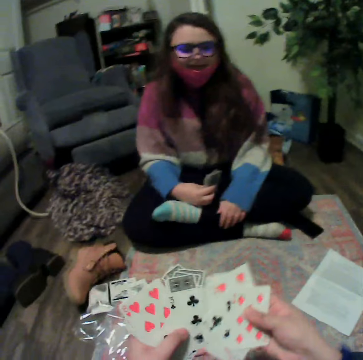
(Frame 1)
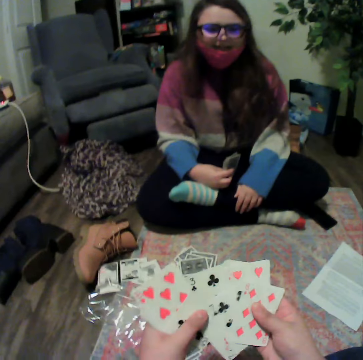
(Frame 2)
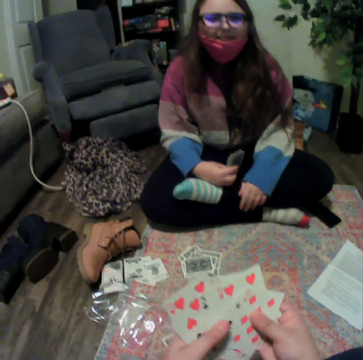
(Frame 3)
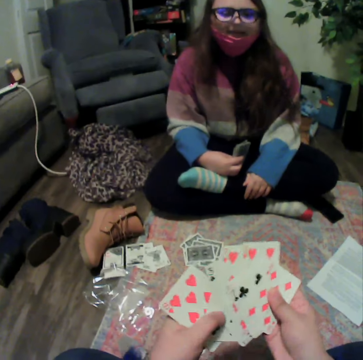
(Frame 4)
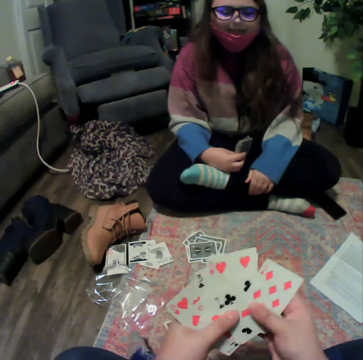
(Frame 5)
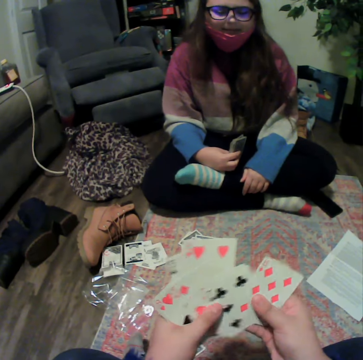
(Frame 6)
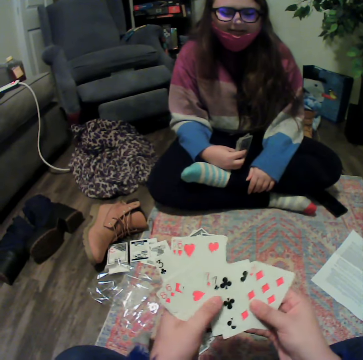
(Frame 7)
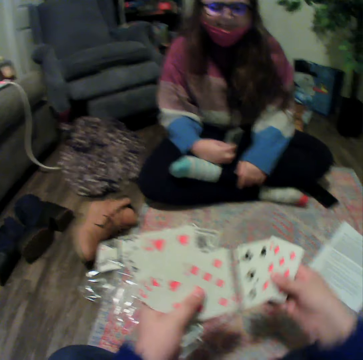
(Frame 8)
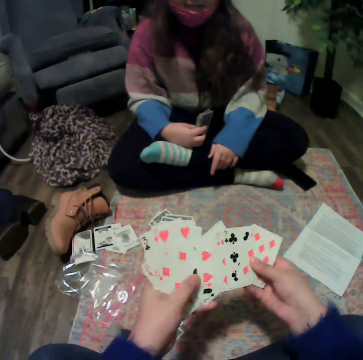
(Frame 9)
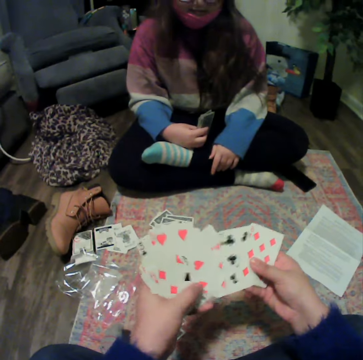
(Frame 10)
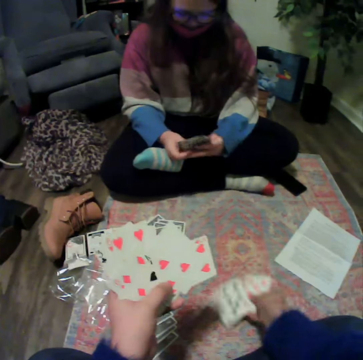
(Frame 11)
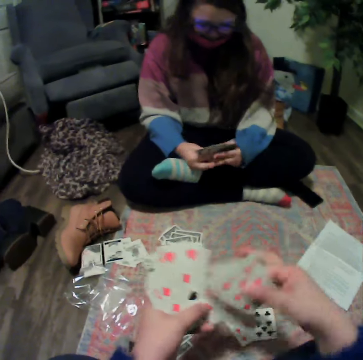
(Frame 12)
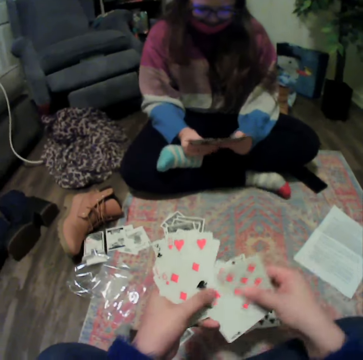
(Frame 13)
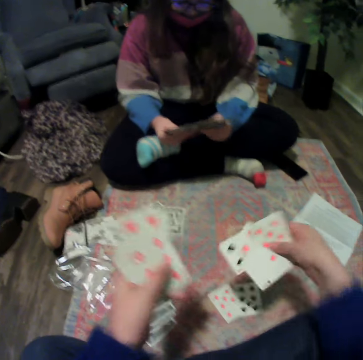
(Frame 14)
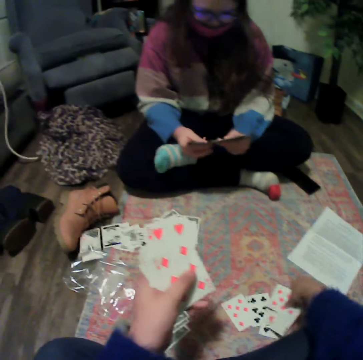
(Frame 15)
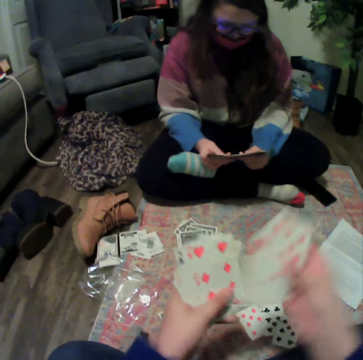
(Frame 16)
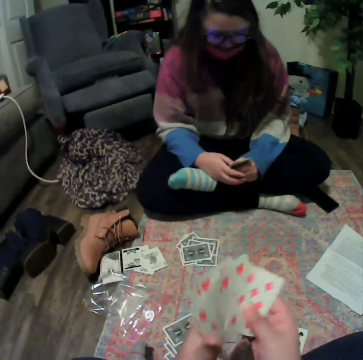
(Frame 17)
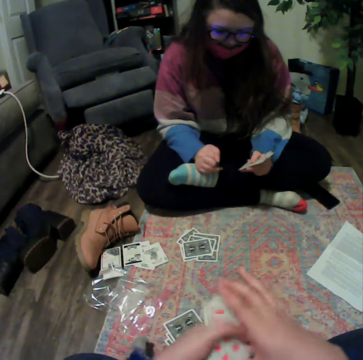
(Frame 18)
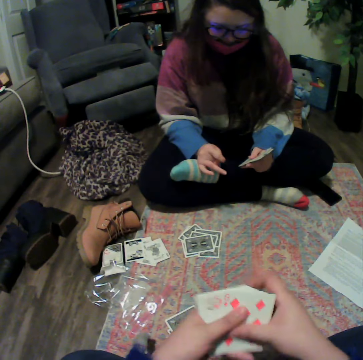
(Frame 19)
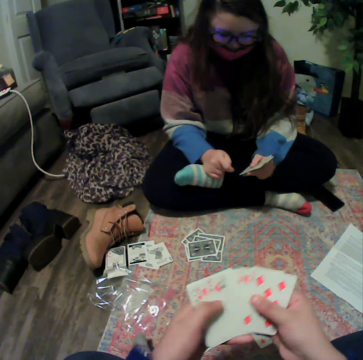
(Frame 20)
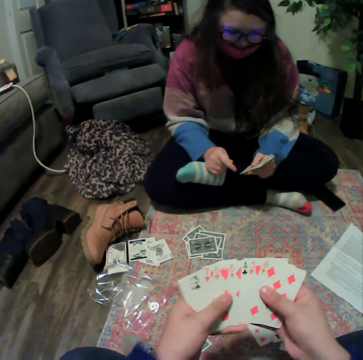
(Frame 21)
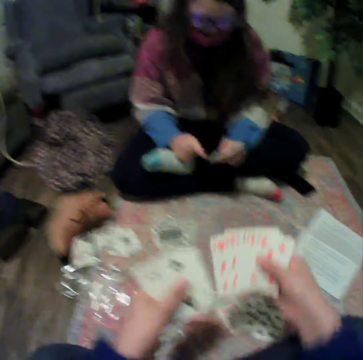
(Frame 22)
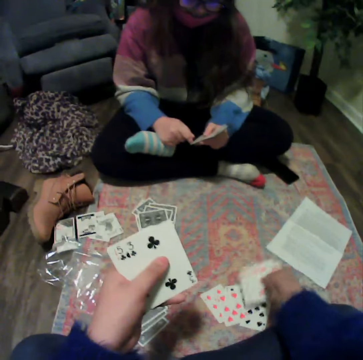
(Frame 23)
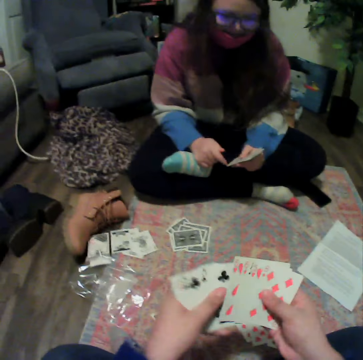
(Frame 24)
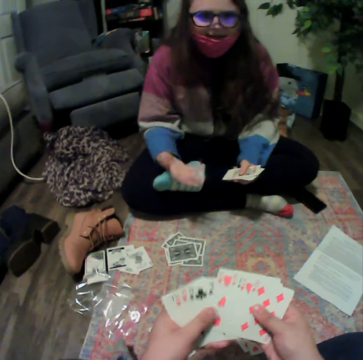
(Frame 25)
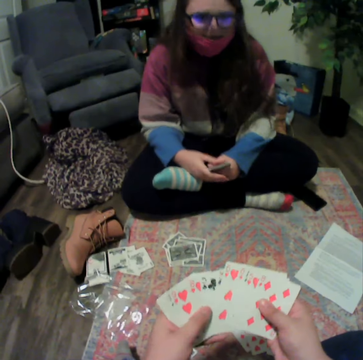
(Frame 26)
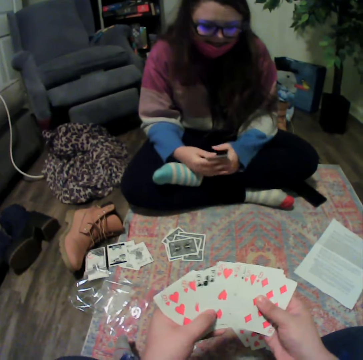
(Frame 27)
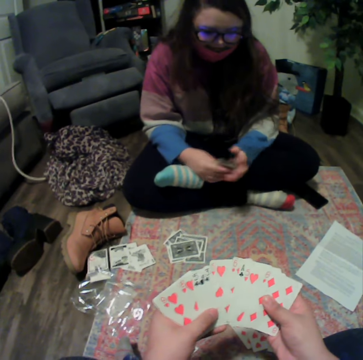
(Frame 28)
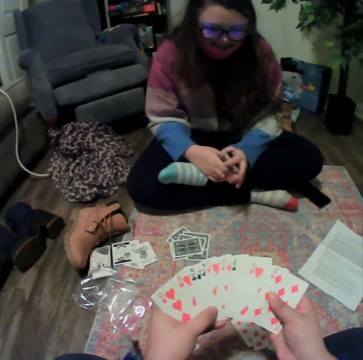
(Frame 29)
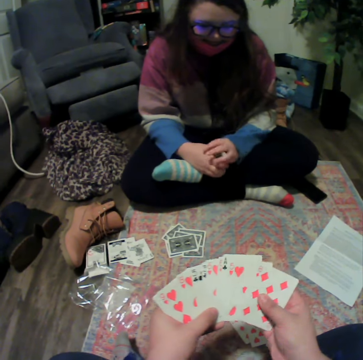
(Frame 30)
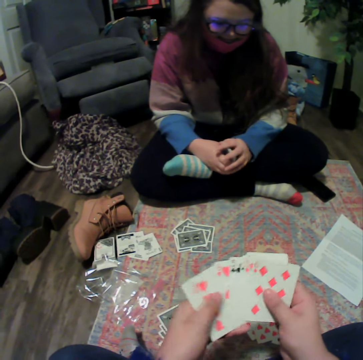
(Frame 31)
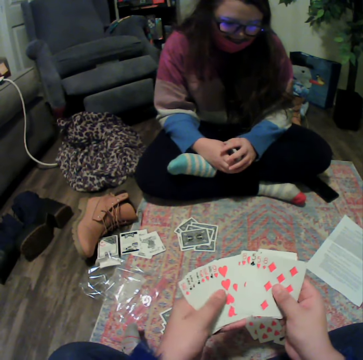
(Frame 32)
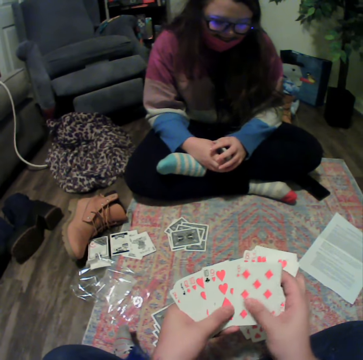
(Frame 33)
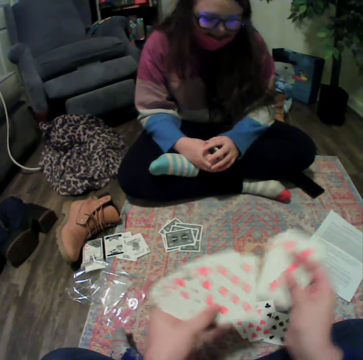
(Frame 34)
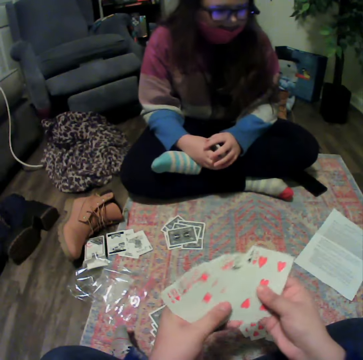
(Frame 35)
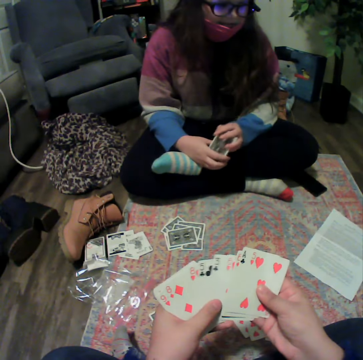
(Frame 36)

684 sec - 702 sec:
The camera wearer reshuffles the cards. They place the cards on the table. They hold the cards. They reshuffle the cards. They place the cards on the table. They reshuffle the cards. A lady talks with the camera wearer. The camera wearer reshuffles the cards. The lady holds the cards. The camera wearer reshuffles the cards.

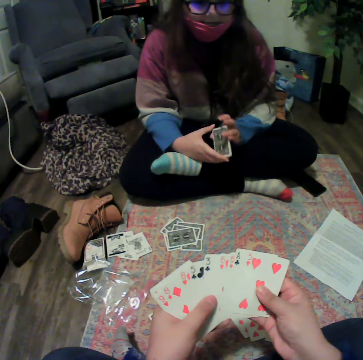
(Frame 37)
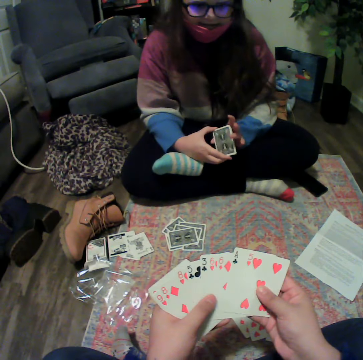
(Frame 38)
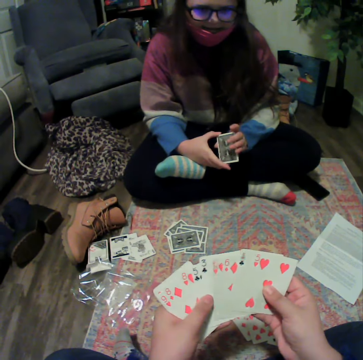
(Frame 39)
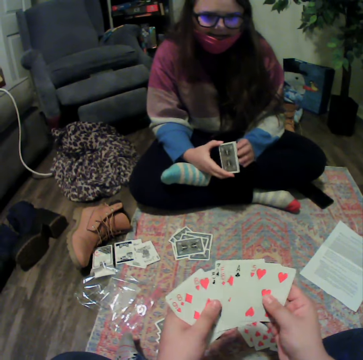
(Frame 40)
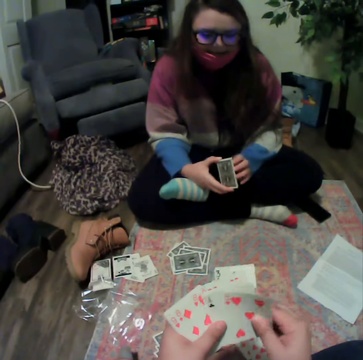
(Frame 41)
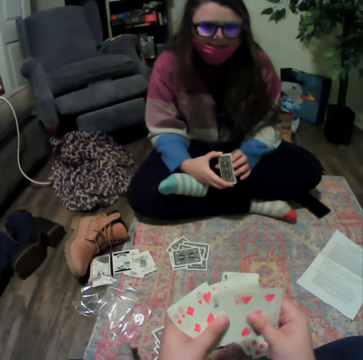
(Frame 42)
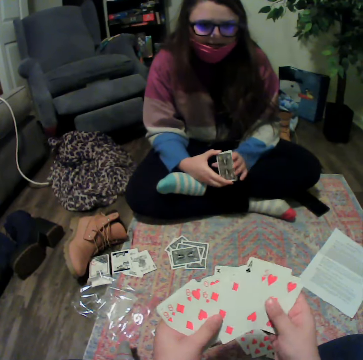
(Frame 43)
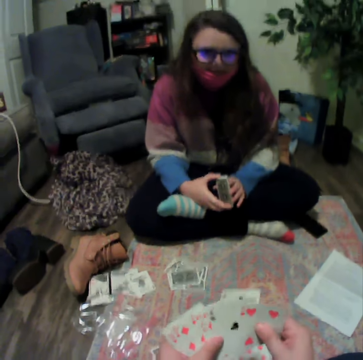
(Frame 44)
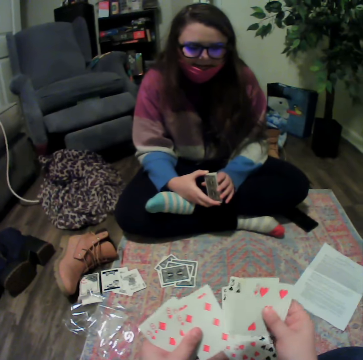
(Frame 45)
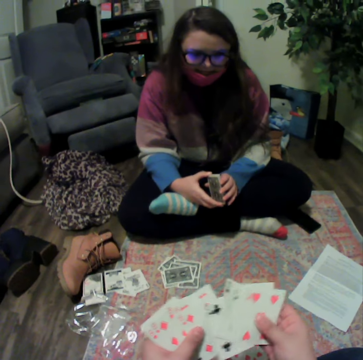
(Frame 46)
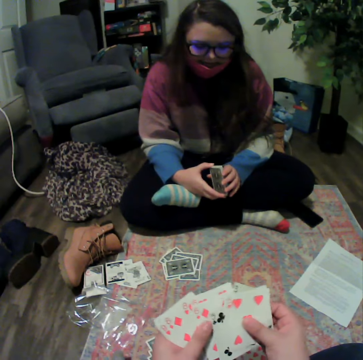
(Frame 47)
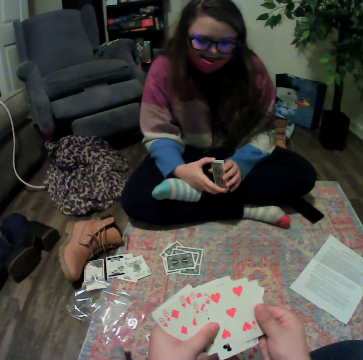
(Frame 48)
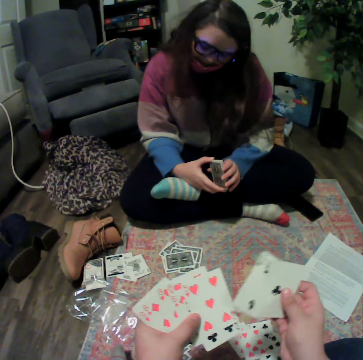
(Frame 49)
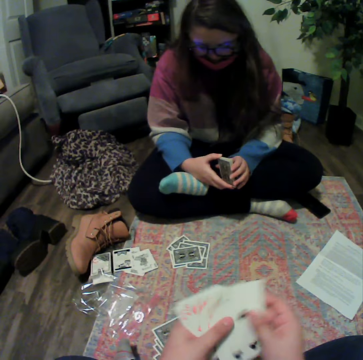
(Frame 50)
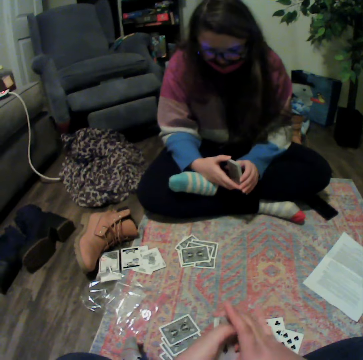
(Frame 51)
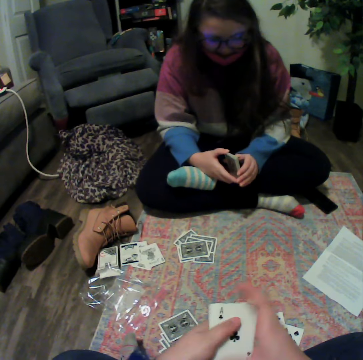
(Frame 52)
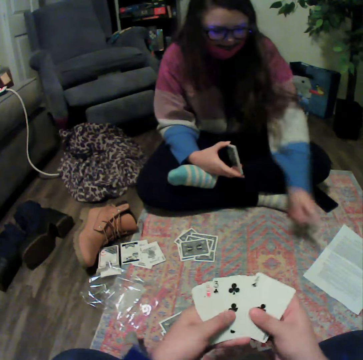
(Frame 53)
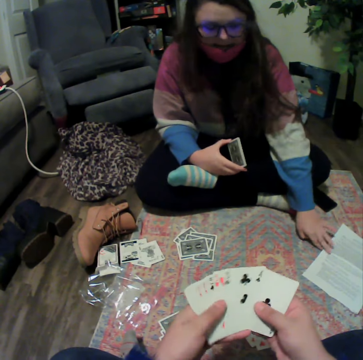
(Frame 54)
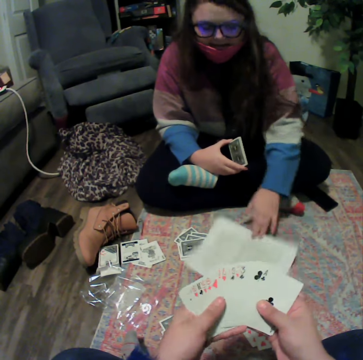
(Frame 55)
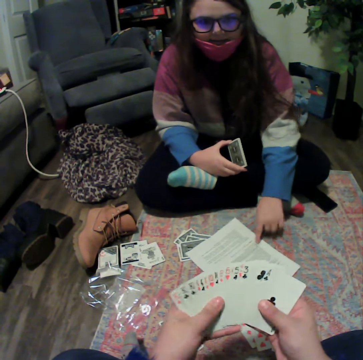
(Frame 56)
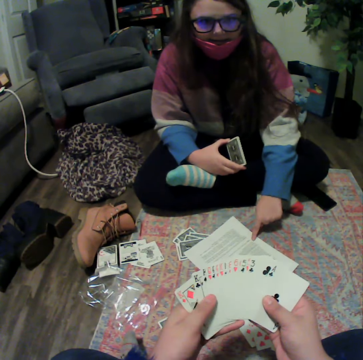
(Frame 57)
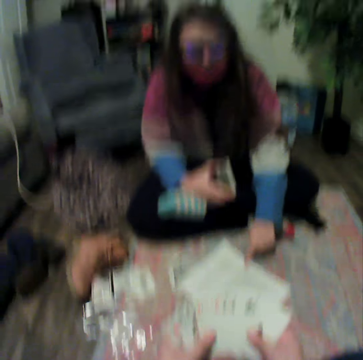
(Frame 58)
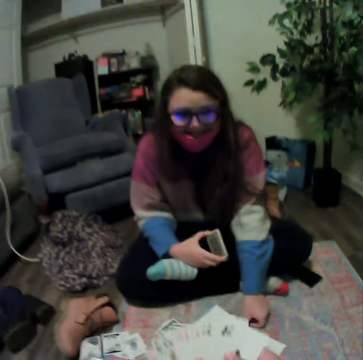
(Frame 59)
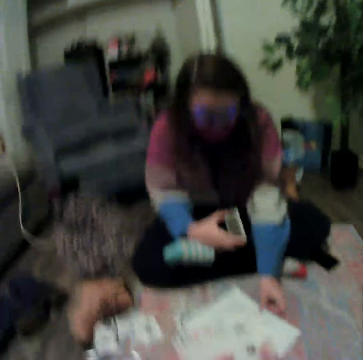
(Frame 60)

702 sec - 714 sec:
A lady picks up a paper and places the paper on the table.

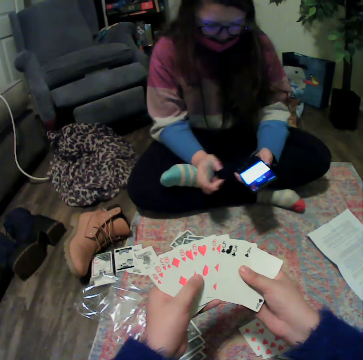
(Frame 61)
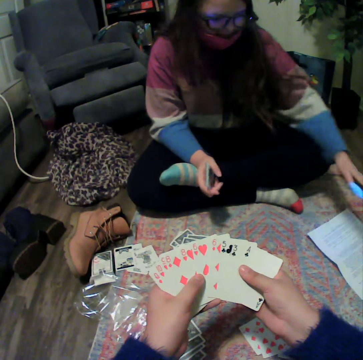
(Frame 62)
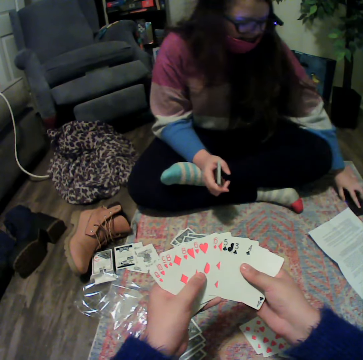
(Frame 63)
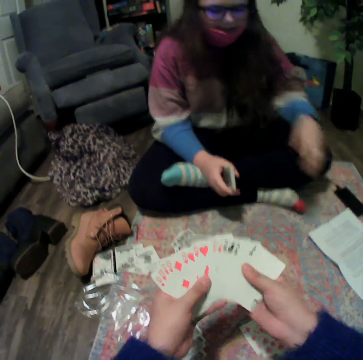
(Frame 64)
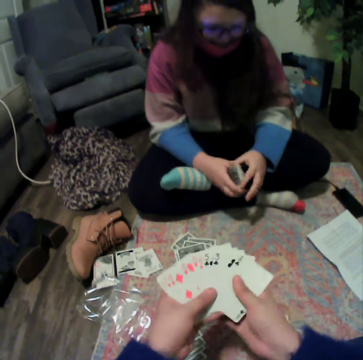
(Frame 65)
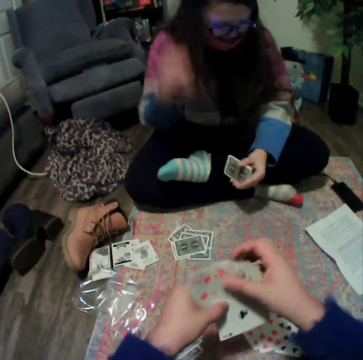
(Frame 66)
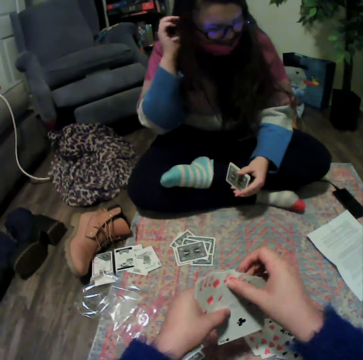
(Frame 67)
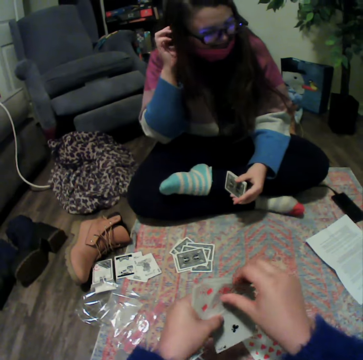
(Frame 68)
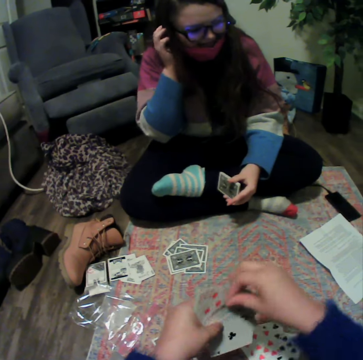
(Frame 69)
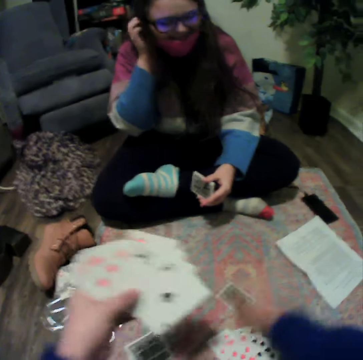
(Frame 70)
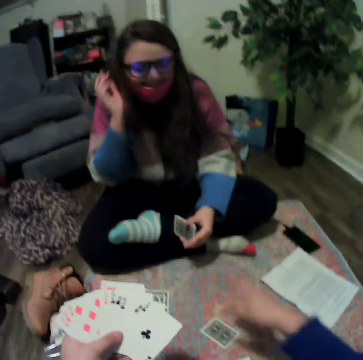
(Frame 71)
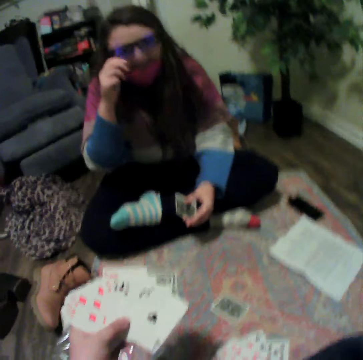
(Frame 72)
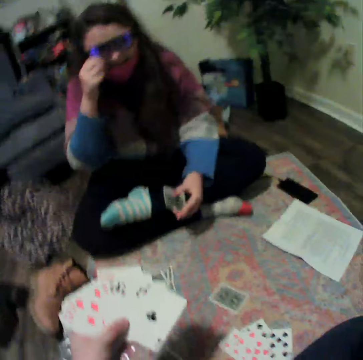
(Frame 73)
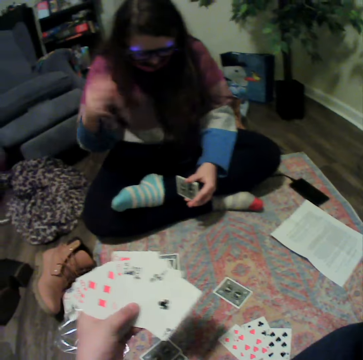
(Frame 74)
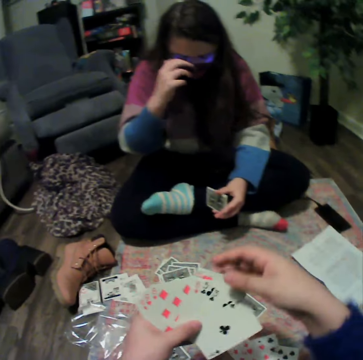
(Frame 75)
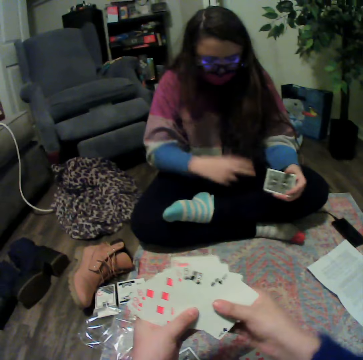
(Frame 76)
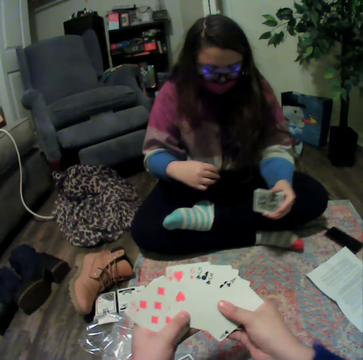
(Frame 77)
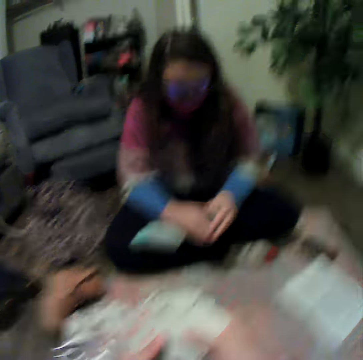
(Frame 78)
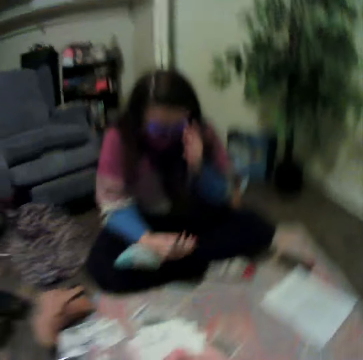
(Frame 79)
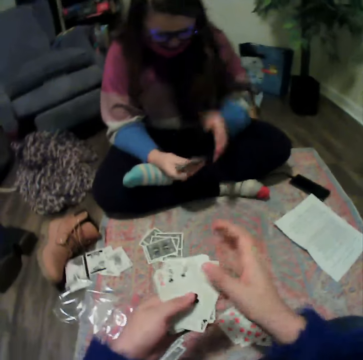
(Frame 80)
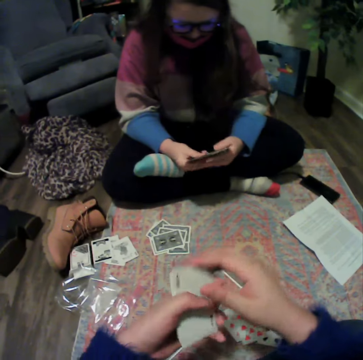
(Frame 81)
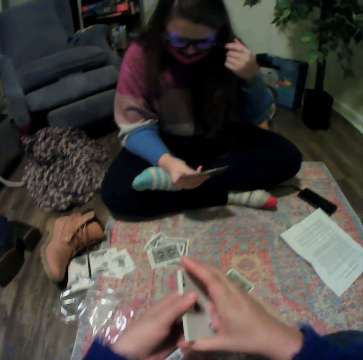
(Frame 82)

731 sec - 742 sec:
The camera wearer reshuffles the cards. A lady places the phone on the table. The camera wearer reshuffles the cards. They play the card. They reshuffle the cards.
